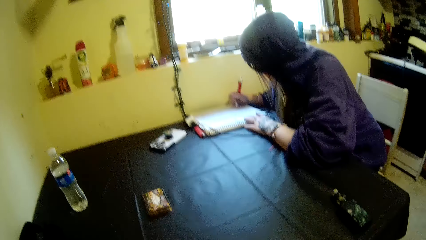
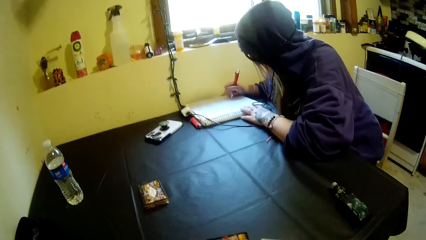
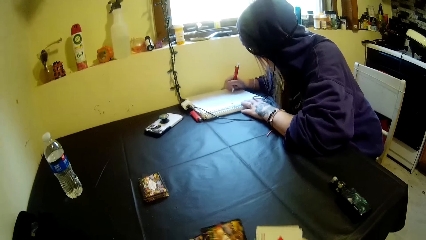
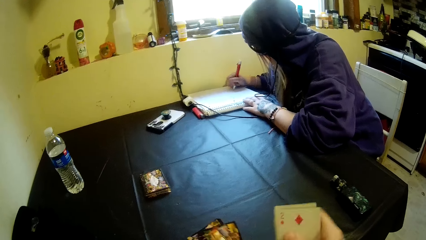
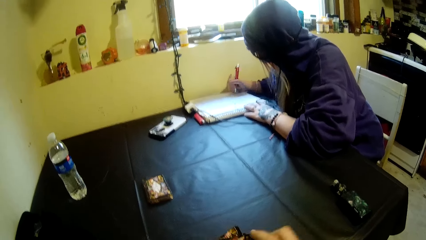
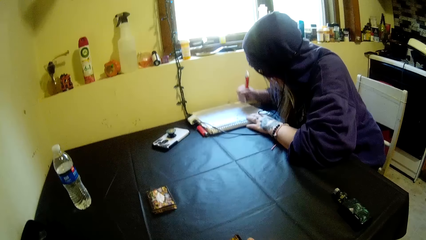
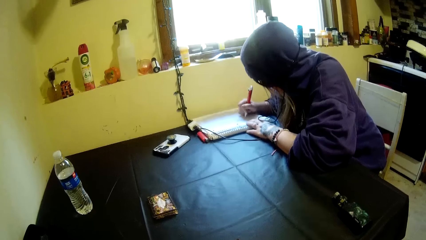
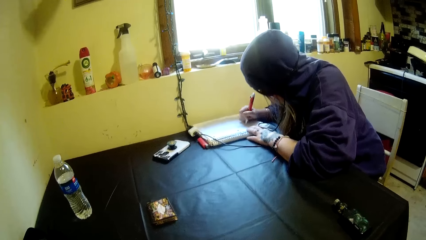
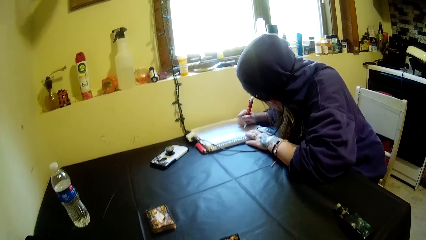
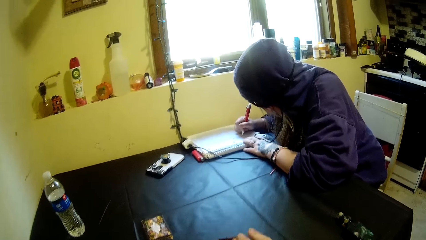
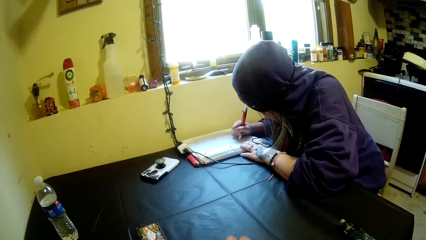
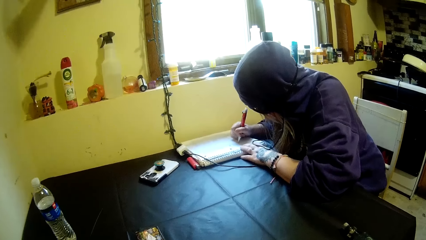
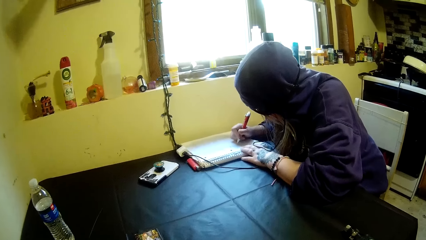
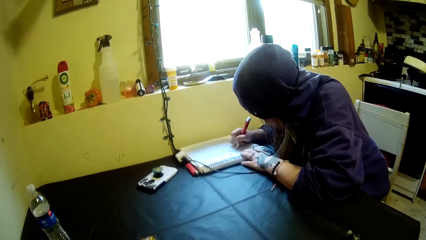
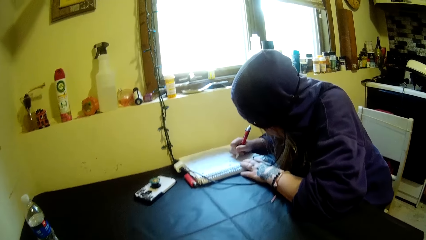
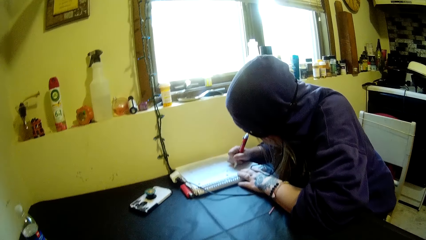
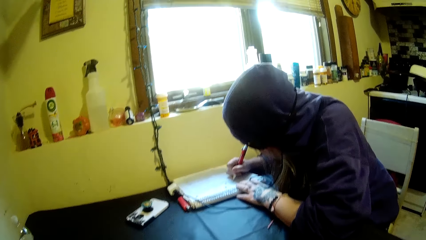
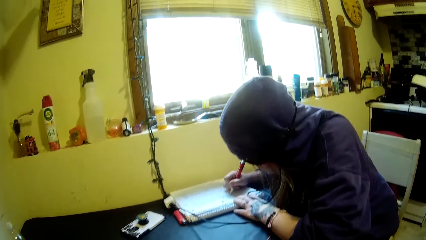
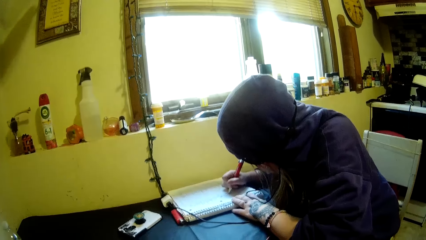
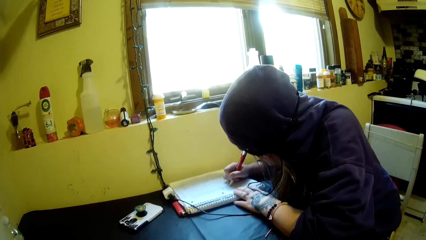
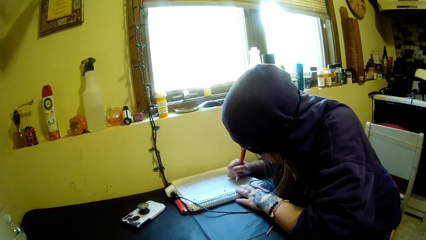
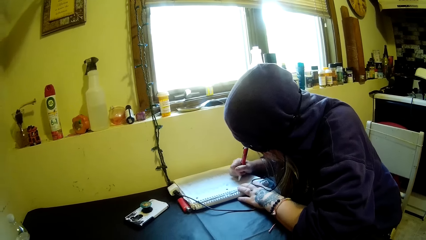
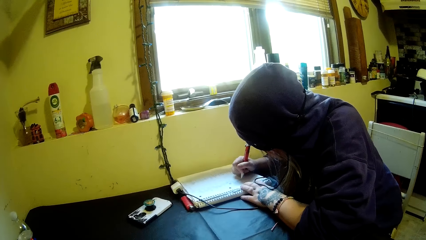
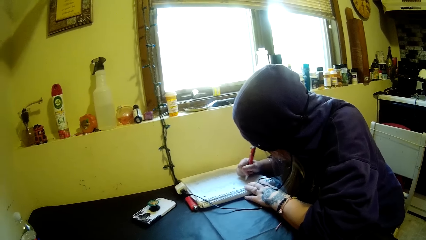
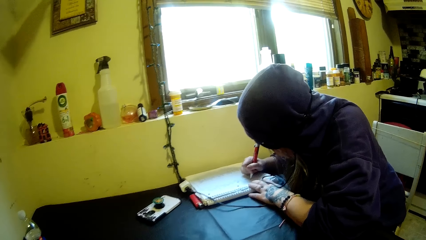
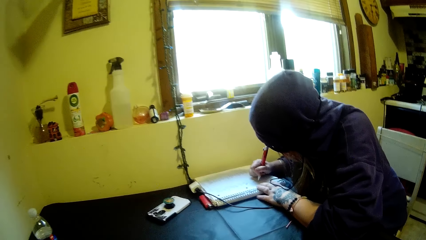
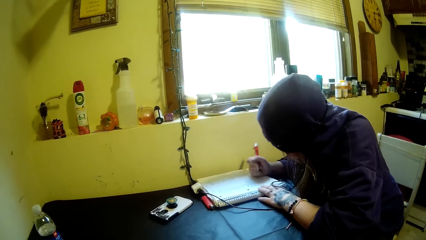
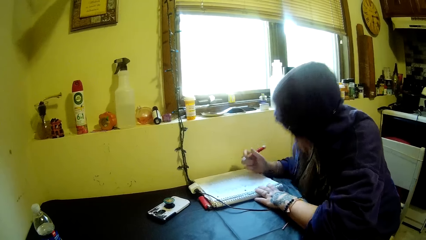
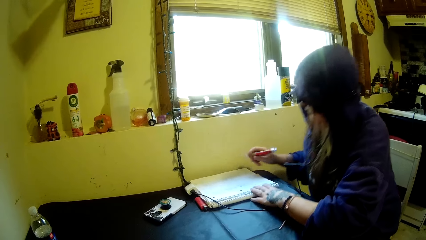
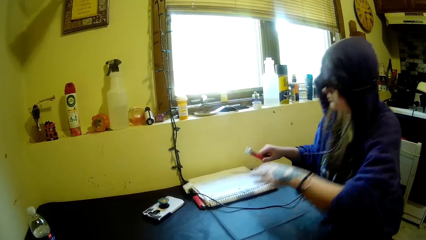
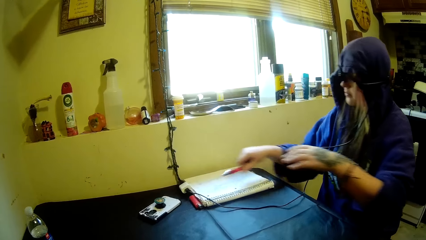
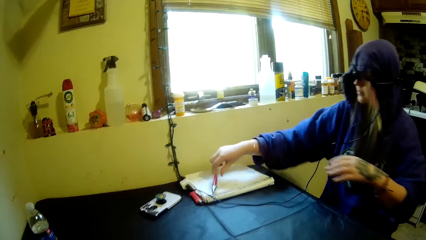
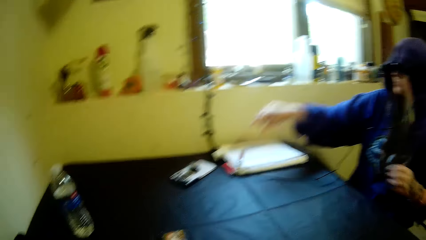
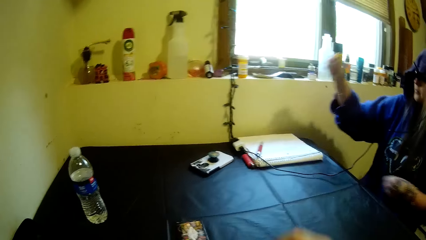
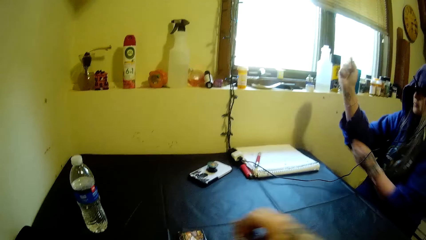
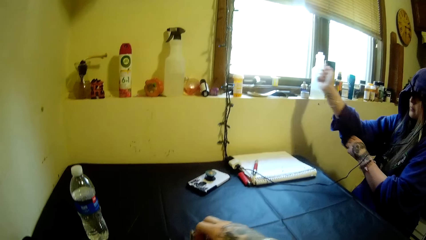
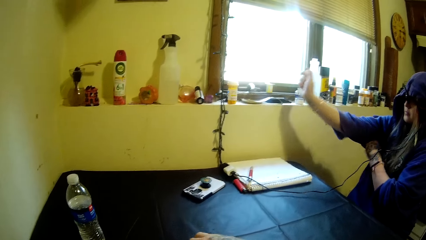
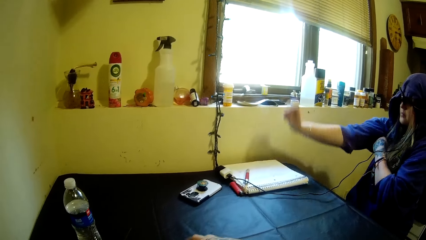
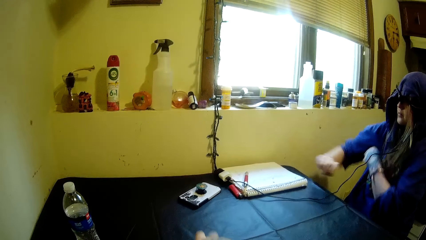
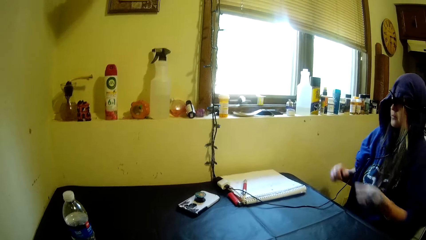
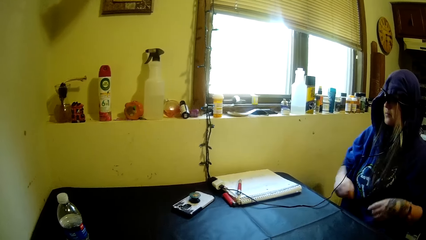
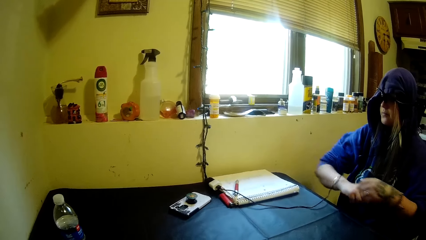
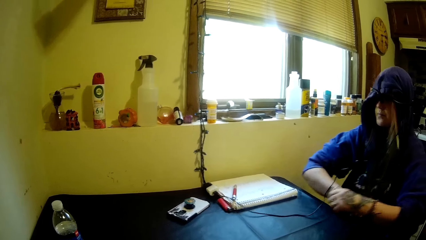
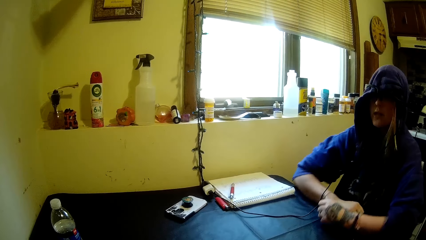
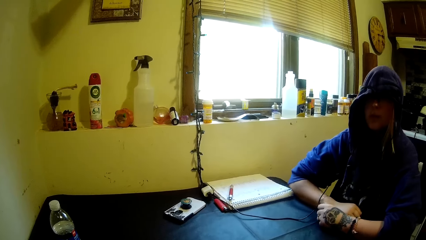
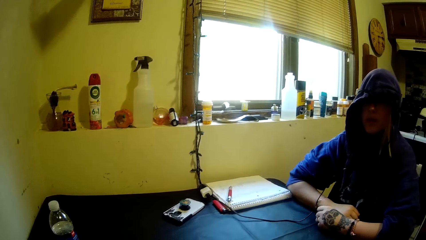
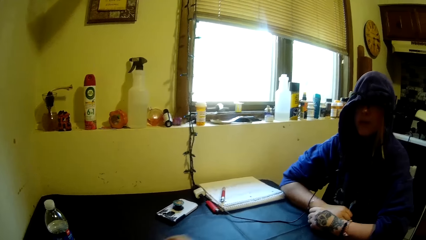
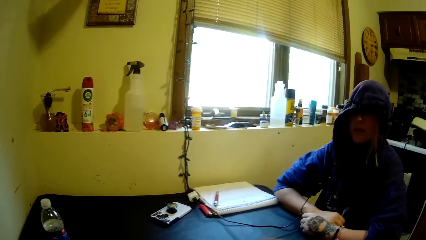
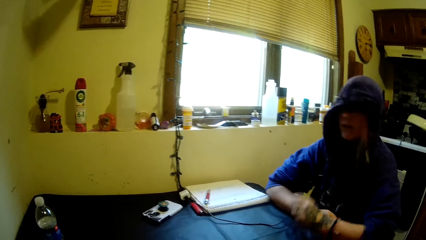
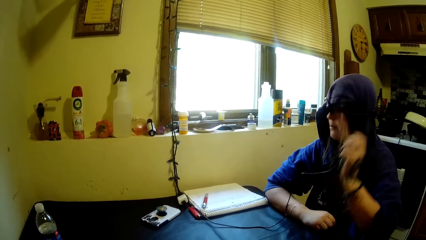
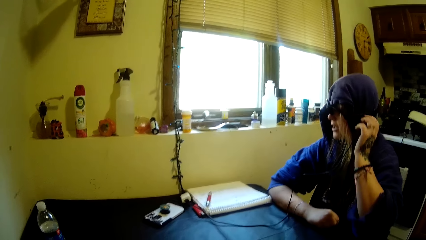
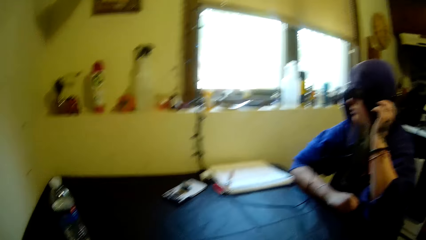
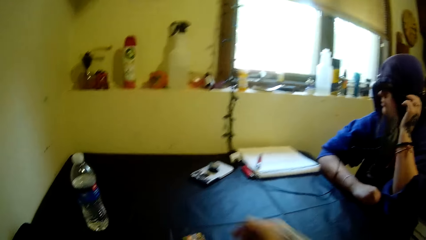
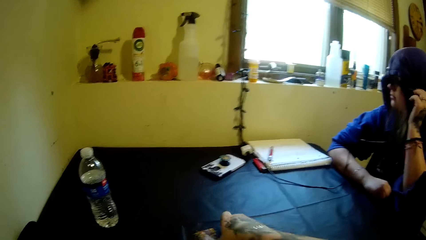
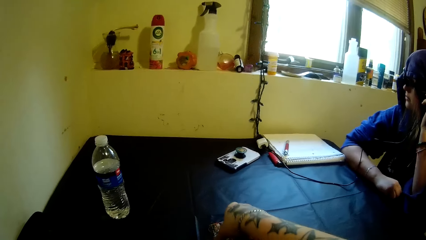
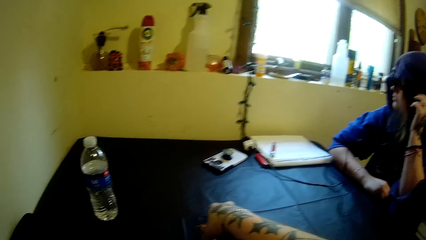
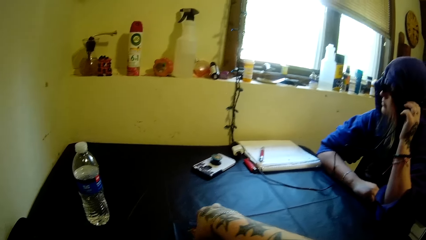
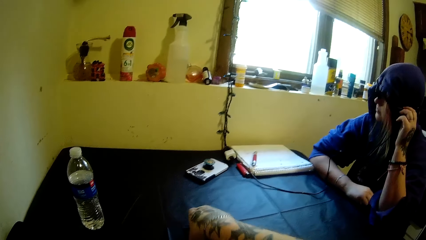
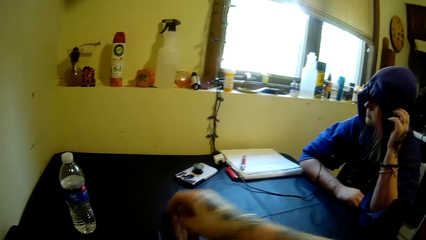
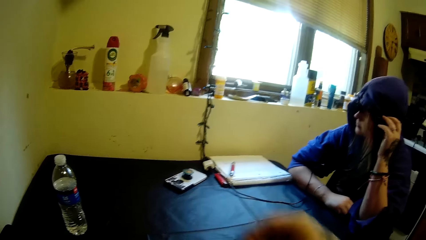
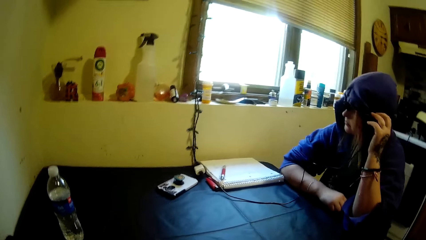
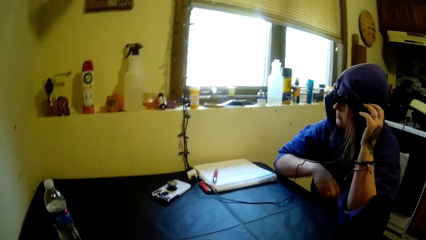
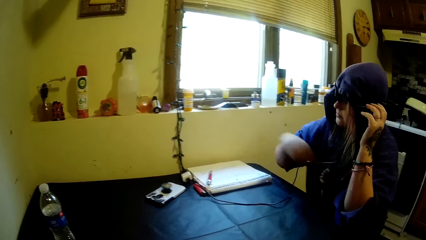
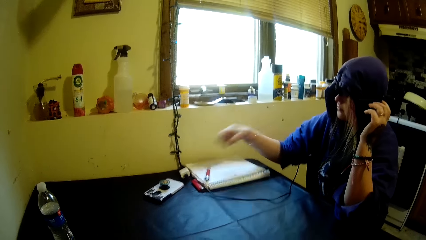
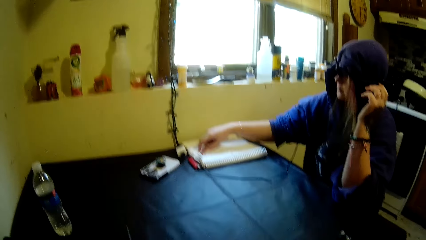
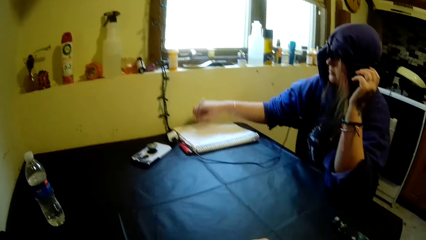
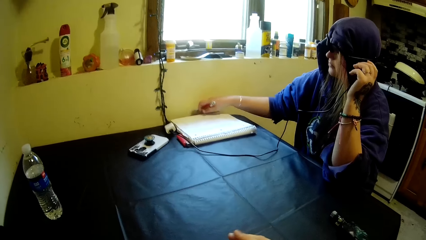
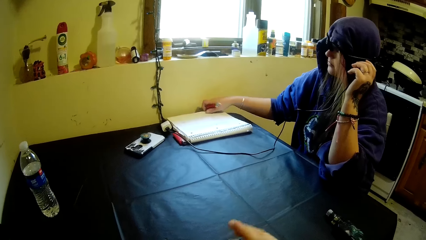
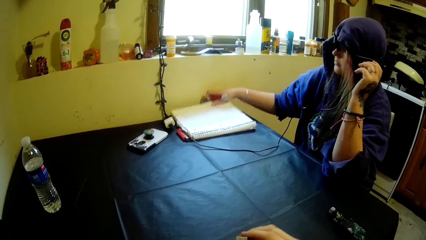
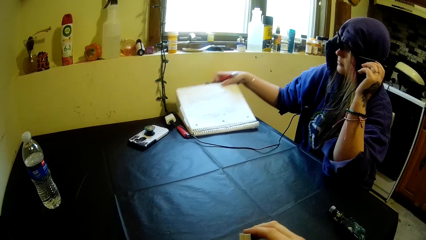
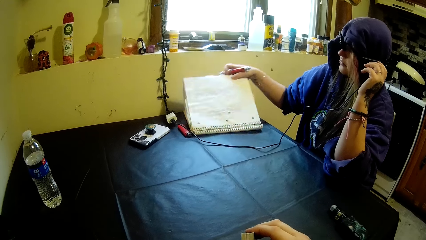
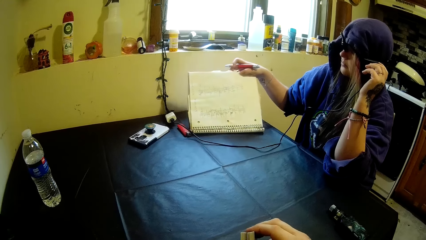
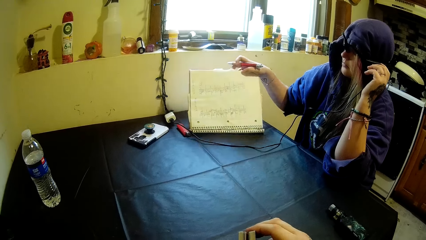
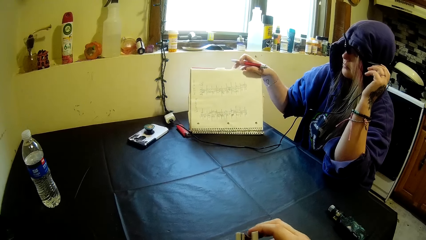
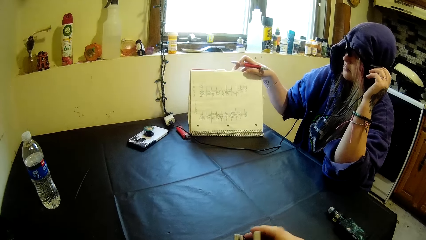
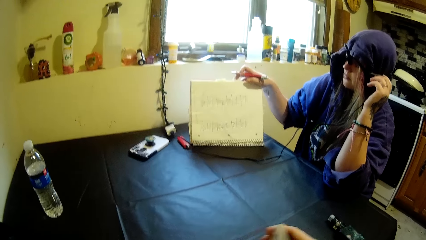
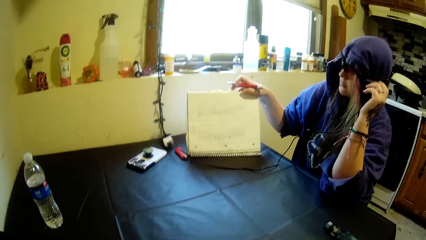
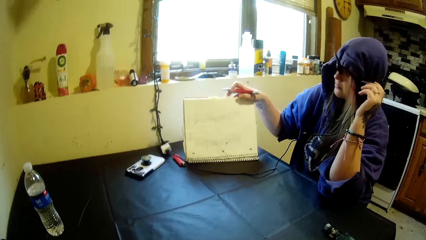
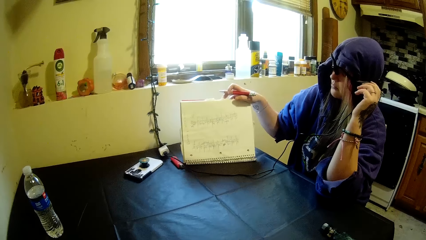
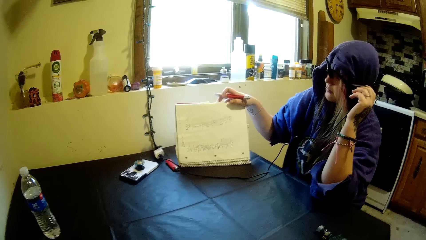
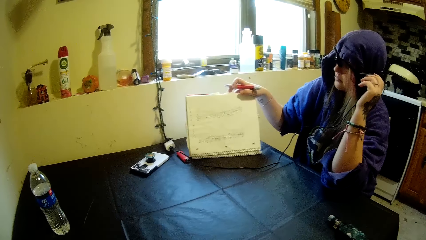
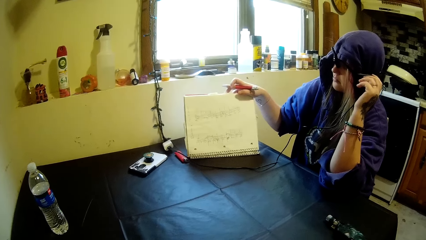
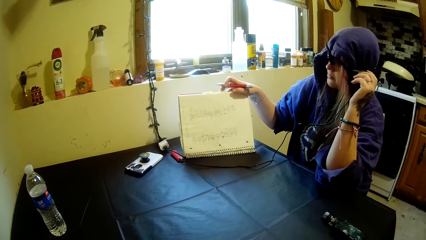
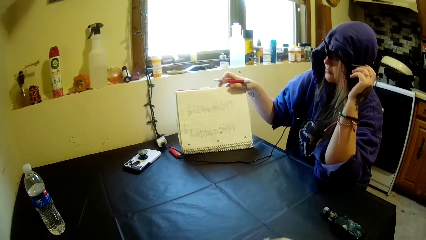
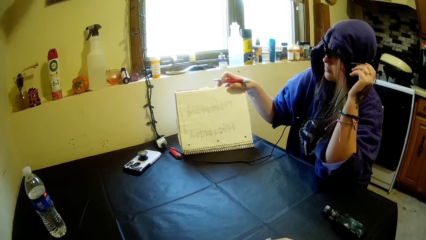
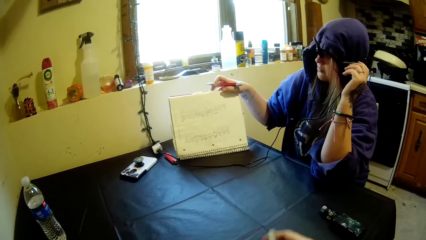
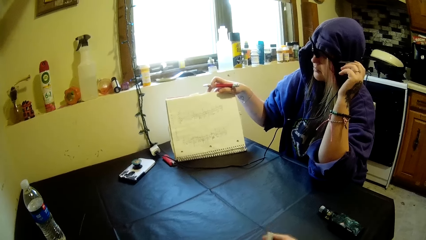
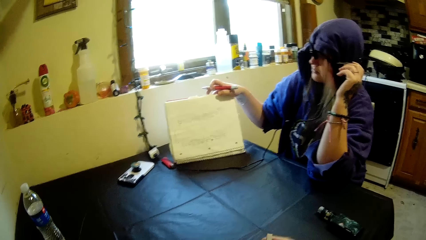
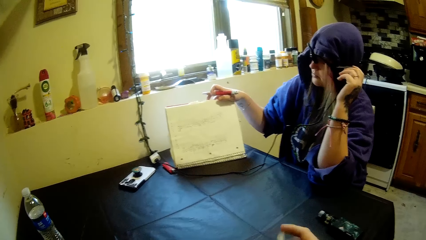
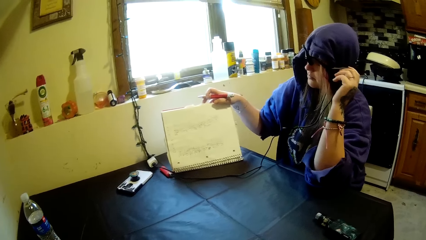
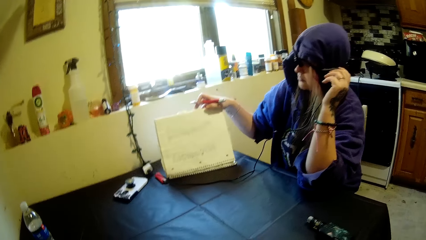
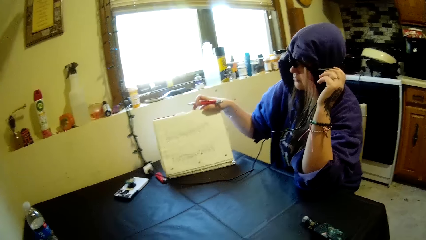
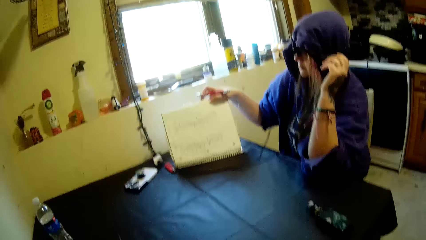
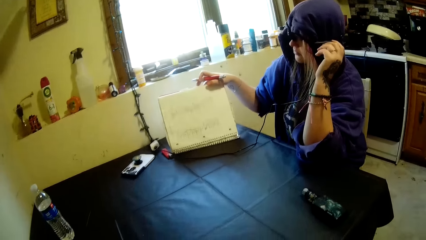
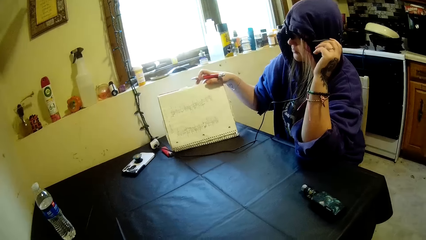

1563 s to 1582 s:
The camera wearer shuffles the cards in his hands. He arranges the cards. The woman removes her hands from the book. She drops the pen on the book with her right hand, and pulls up the right sleeve of her hood with her left hand. The camera wearer moves a hand. The woman rests her hands on the table, moves a hand, touches her camera with her left hand, and touches her ear. The camera wearer picks up the cards from the table with his right hand. The woman moves a hand. She picks up the pen from the white book on the table with her right hand, and lifts the white book from the table with her right hand. The camera wearer arranges the cards. He hits the cards on the table with his right hand.
